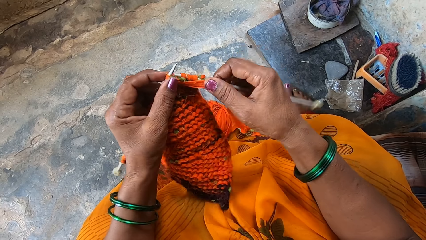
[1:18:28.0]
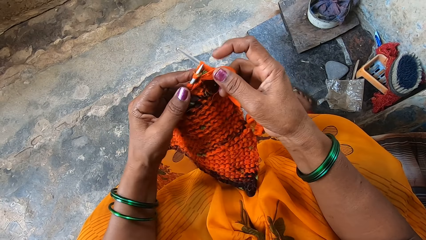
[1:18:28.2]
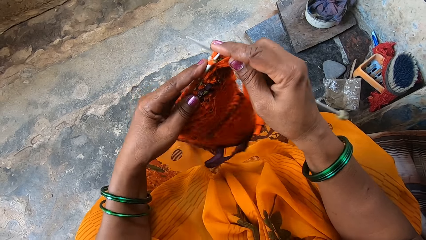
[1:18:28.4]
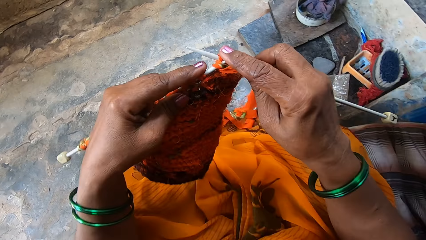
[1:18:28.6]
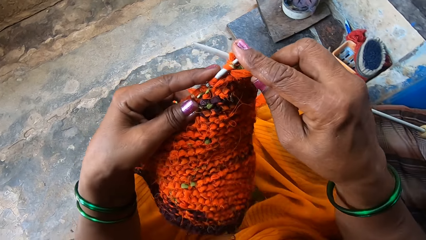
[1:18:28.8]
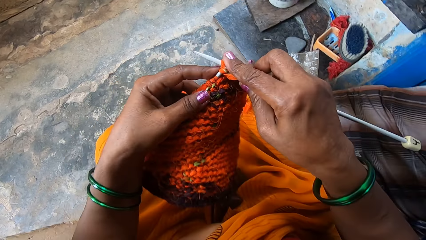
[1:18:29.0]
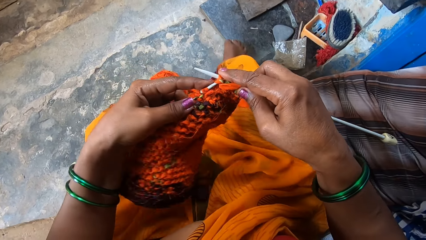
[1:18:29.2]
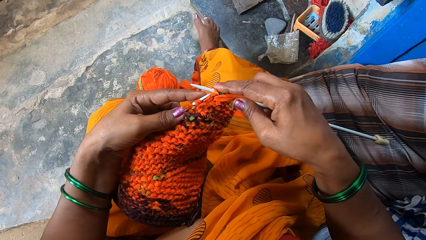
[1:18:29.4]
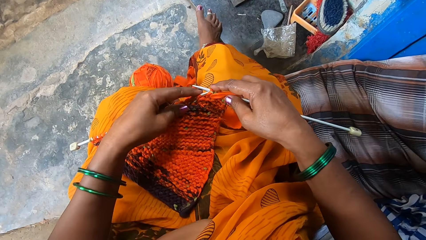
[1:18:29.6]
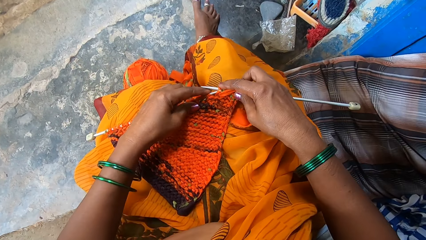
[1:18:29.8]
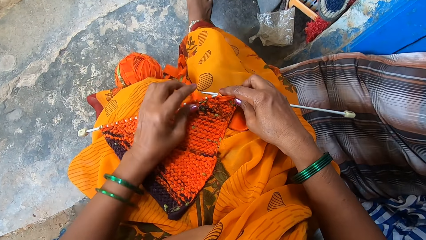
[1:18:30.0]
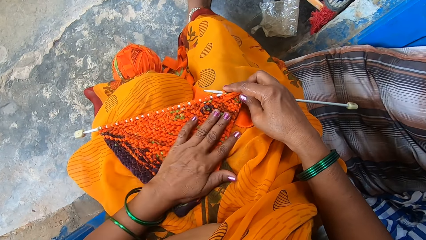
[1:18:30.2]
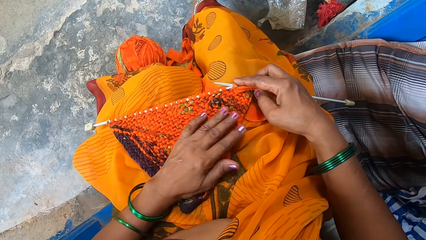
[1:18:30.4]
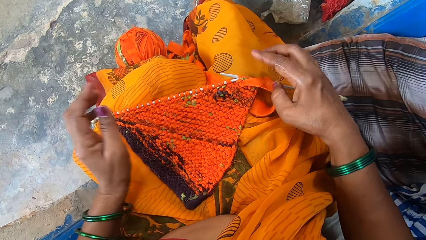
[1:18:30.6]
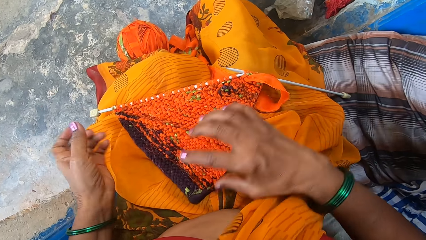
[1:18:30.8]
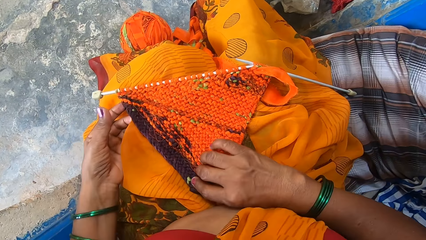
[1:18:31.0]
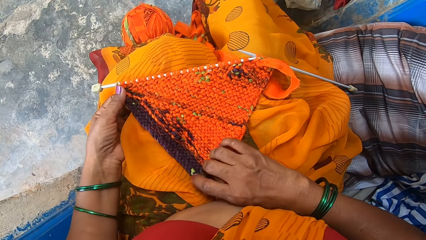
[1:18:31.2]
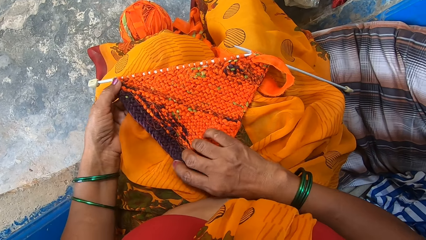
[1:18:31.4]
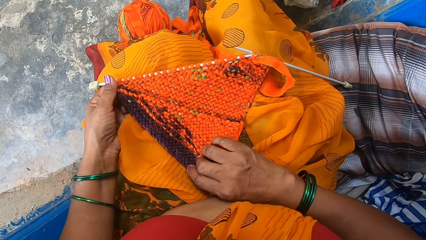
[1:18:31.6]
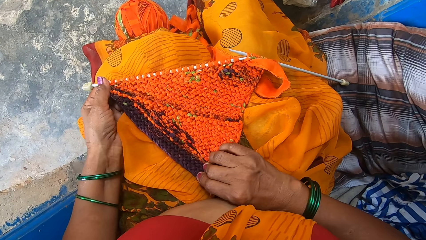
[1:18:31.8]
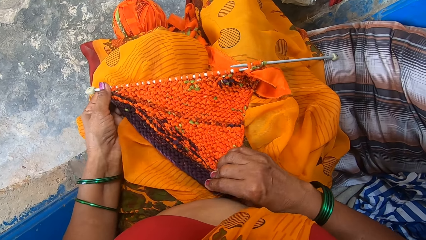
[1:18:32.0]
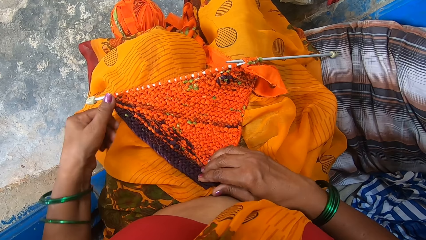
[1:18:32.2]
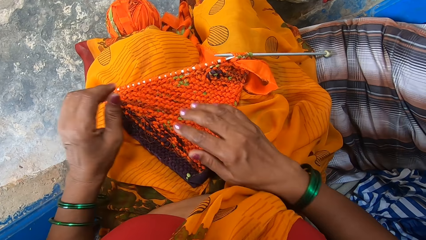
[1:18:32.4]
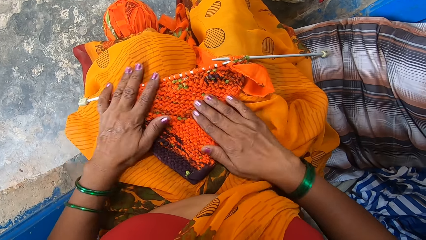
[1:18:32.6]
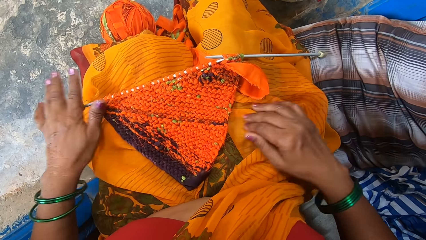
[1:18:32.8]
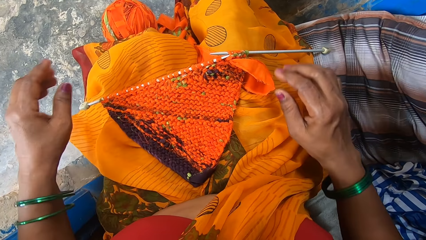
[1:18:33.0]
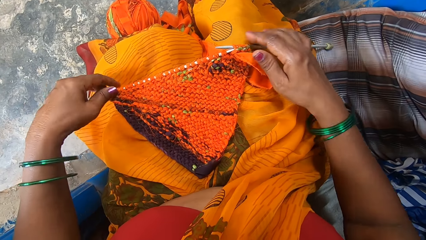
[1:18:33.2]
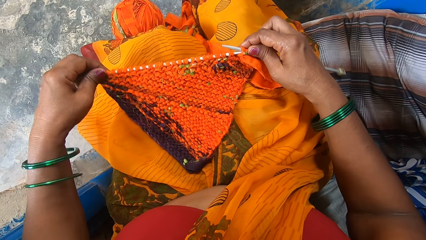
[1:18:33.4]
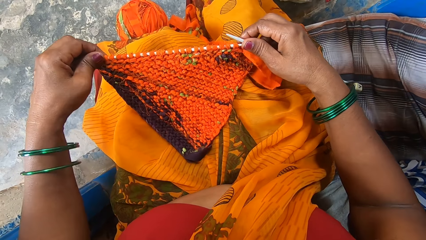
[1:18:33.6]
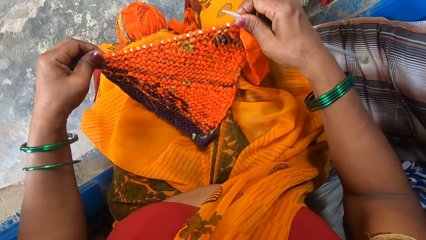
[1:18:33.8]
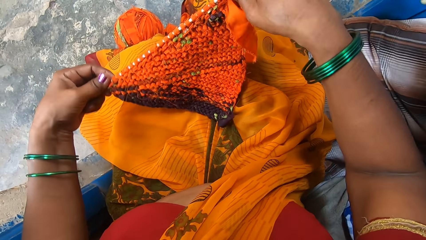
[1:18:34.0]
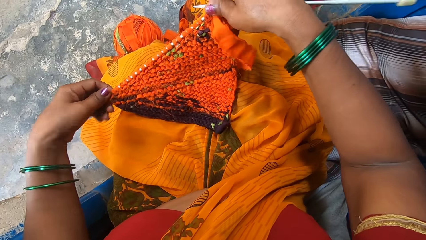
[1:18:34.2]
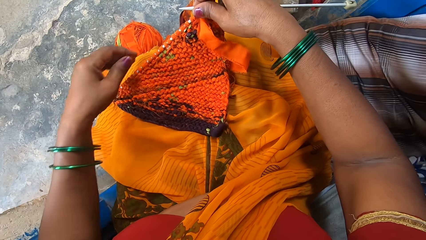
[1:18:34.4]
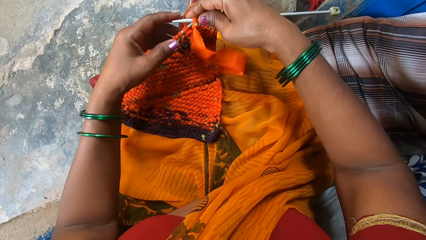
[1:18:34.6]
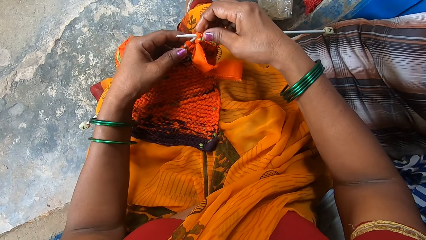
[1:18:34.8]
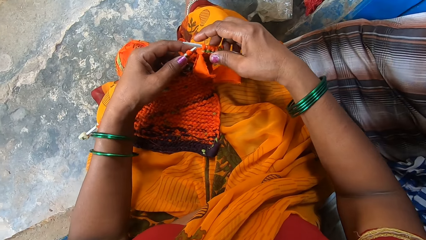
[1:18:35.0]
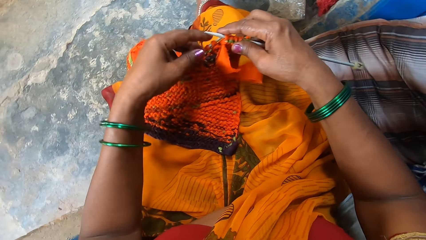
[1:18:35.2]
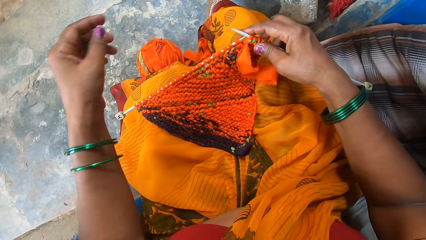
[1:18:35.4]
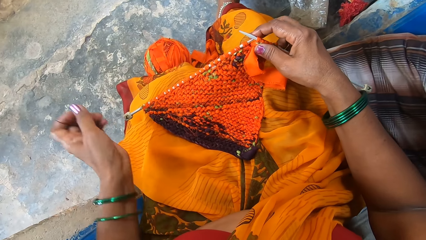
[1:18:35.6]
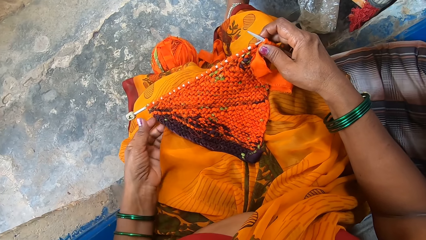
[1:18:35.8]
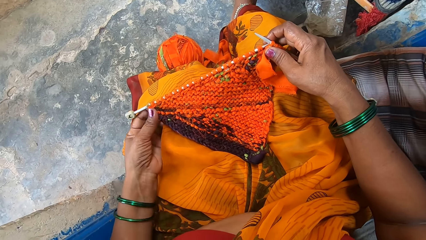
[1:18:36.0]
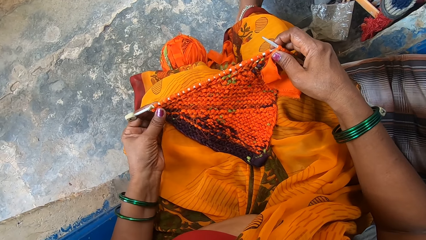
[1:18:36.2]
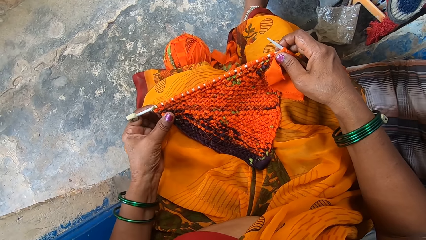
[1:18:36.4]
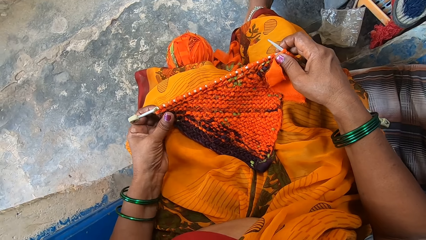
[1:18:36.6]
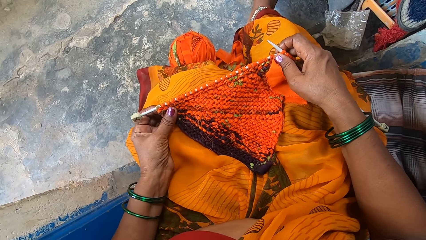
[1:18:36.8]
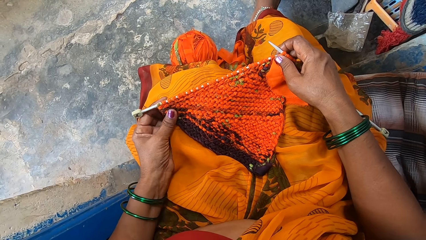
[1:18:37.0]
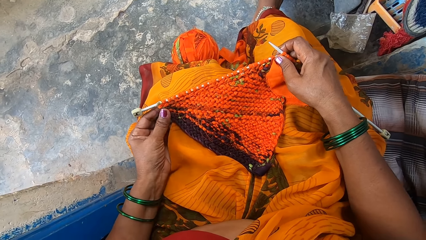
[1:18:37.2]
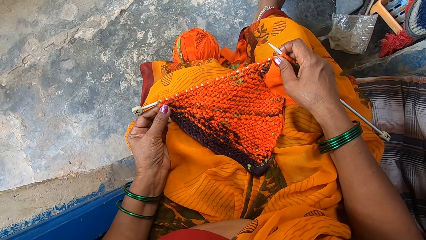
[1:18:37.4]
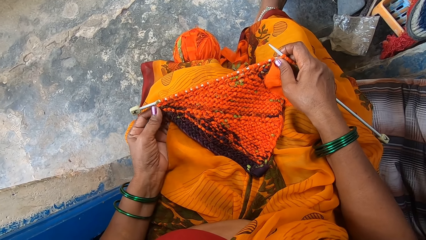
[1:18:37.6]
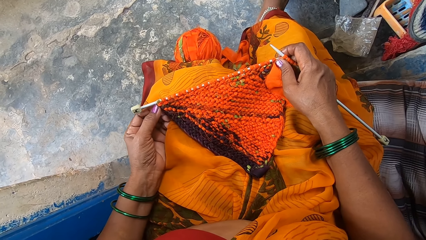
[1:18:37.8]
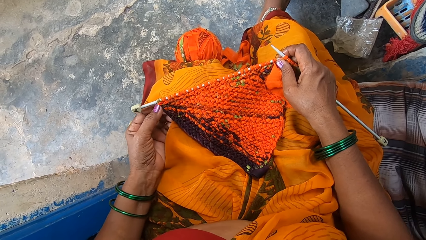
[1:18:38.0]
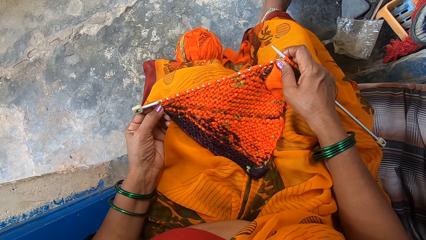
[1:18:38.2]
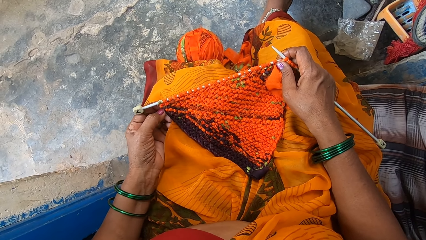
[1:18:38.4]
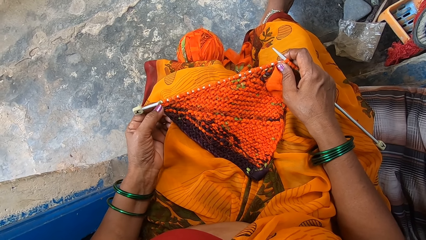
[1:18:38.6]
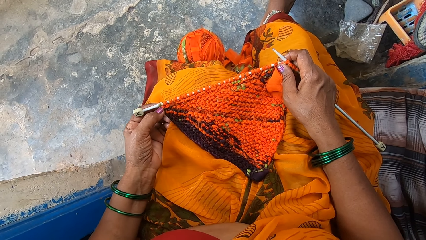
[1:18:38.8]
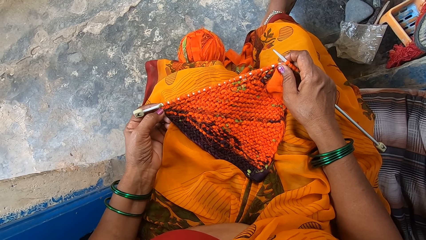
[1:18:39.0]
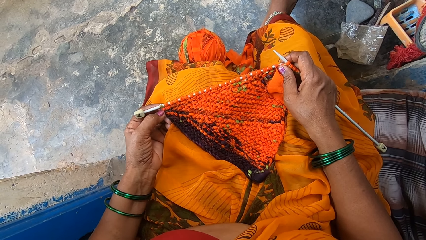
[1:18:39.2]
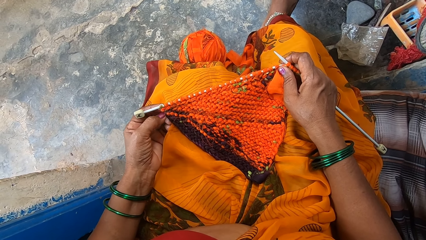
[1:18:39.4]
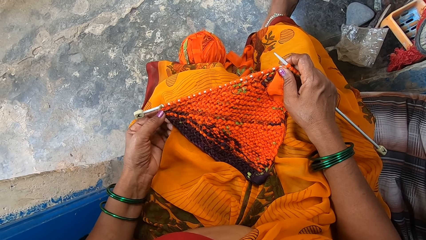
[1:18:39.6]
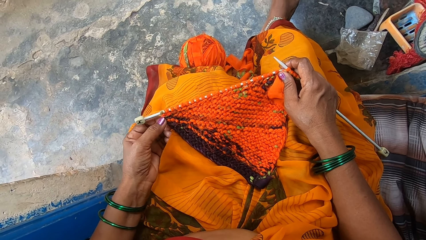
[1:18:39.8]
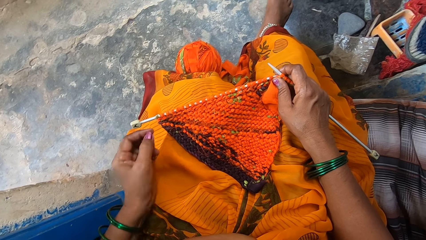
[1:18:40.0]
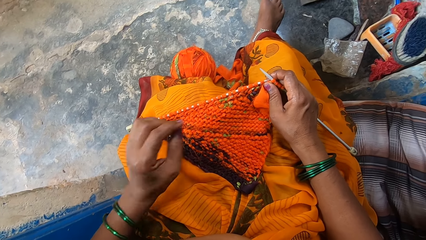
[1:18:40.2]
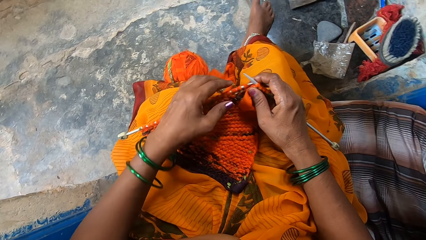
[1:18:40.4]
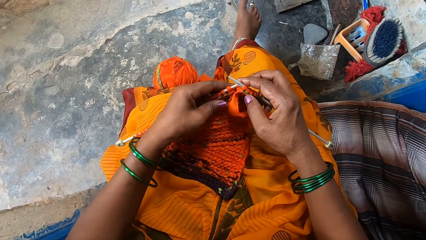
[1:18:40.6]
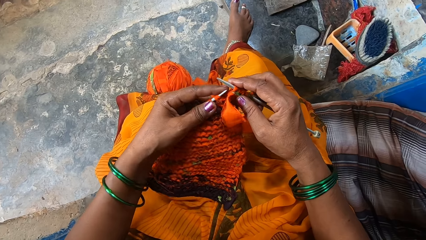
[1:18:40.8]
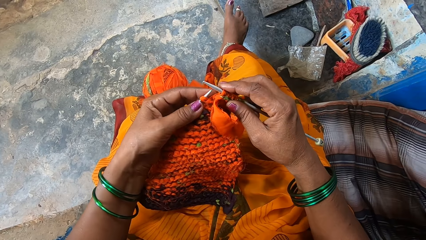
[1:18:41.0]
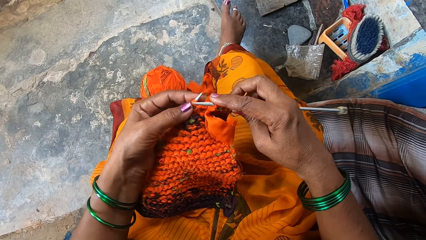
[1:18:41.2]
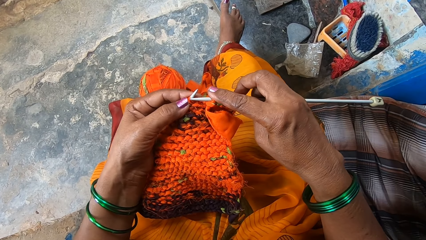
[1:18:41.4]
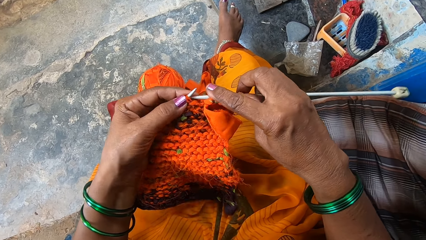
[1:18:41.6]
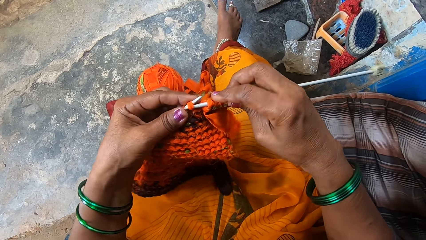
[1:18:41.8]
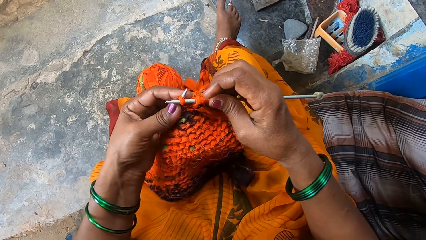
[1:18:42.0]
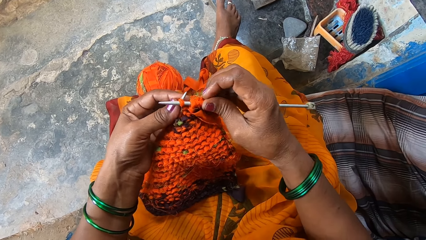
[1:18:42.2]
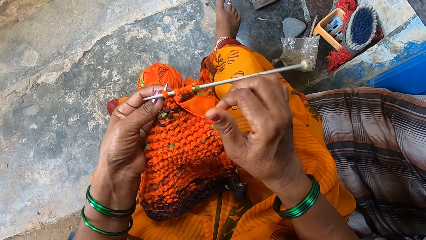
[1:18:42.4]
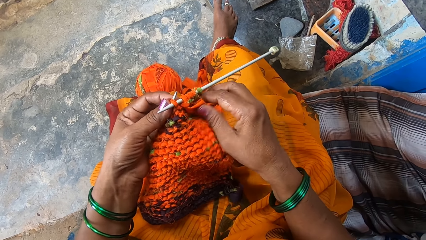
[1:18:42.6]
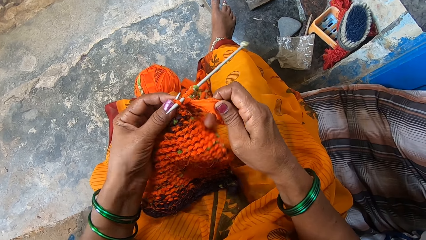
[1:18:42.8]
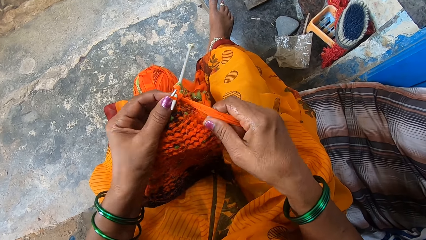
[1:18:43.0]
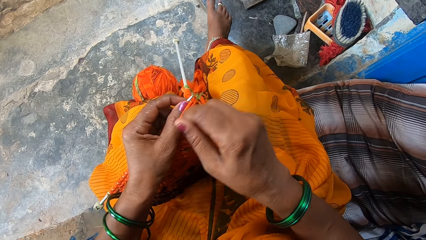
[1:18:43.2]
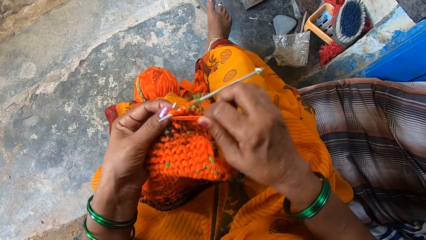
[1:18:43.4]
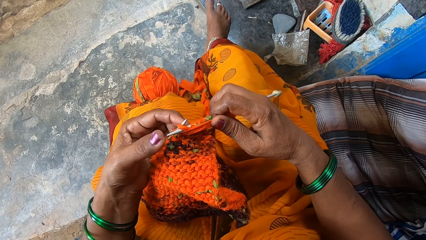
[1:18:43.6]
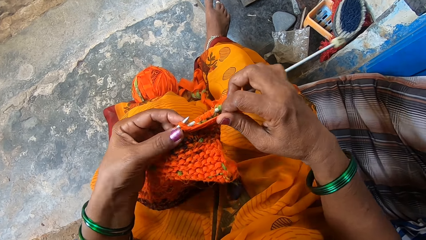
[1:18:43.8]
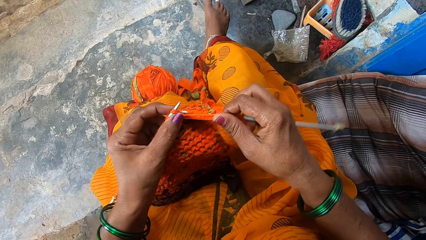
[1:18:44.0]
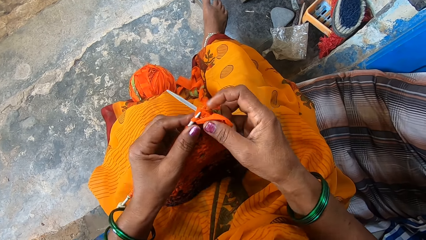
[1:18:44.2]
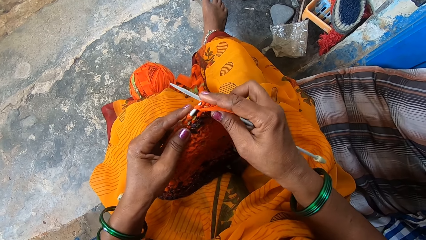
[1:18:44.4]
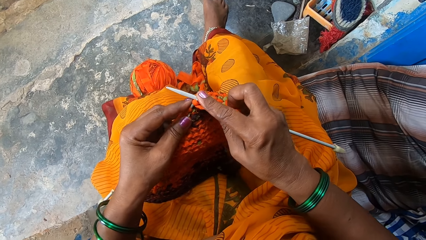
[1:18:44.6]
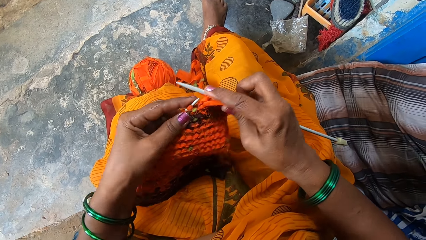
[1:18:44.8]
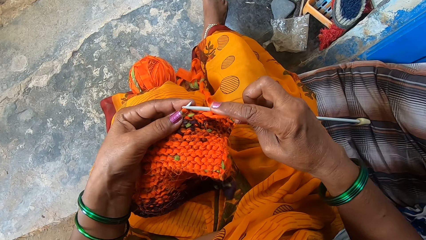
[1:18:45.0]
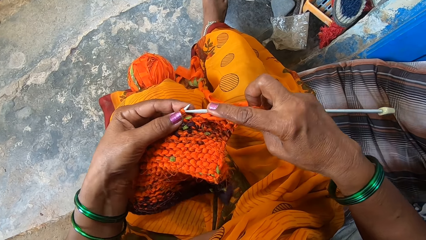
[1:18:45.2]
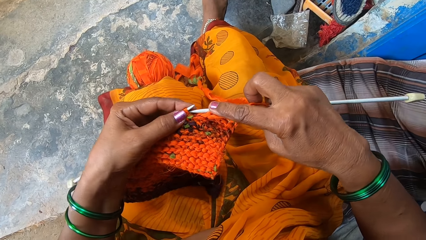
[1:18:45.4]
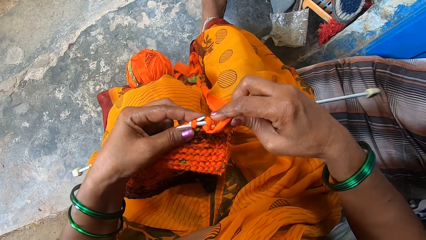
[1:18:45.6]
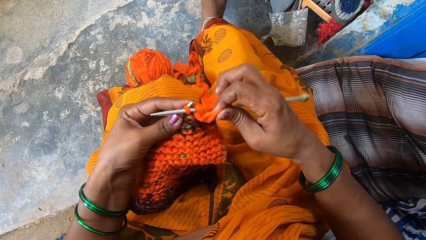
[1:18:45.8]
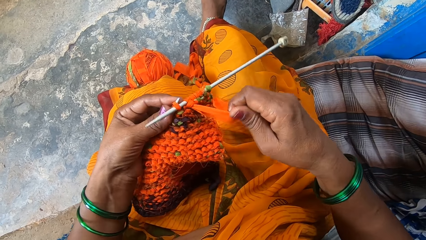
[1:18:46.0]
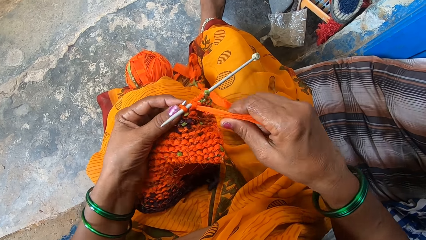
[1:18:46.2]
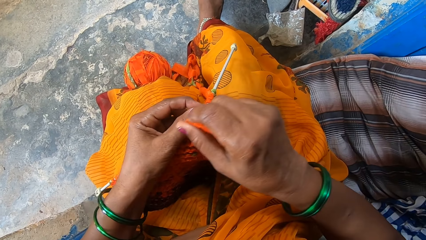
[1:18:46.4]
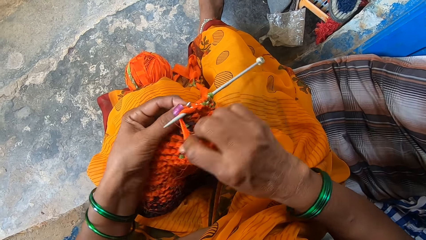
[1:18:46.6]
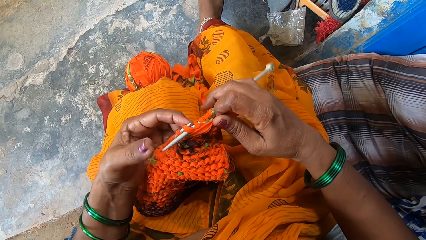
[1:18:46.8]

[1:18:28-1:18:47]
The camera wearer stops knitting. They check the fabric. They adjust the cloth. They inspect the cloth. They knit with the fabric.
